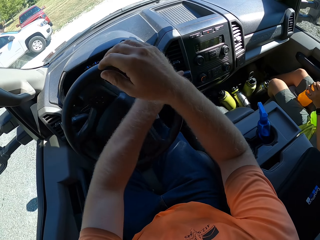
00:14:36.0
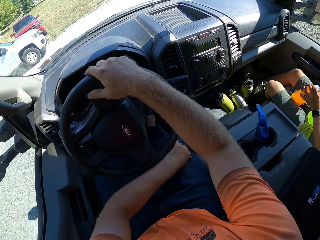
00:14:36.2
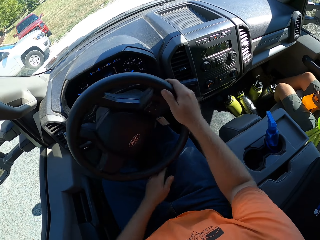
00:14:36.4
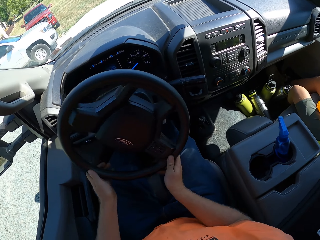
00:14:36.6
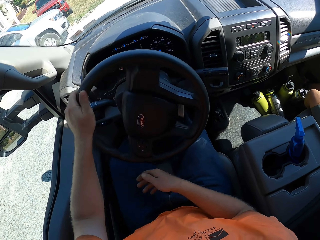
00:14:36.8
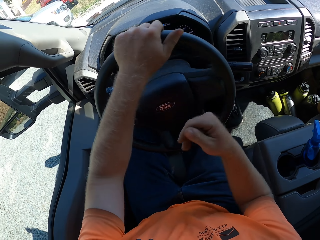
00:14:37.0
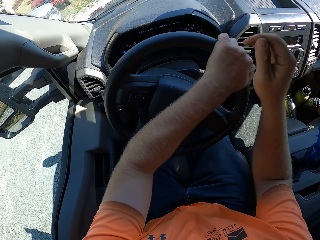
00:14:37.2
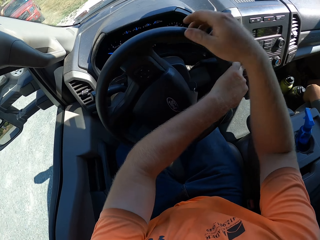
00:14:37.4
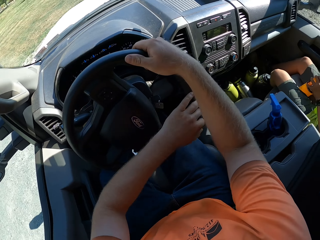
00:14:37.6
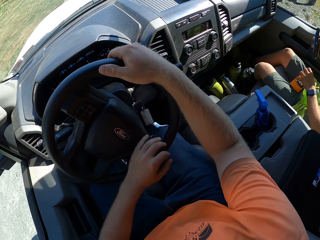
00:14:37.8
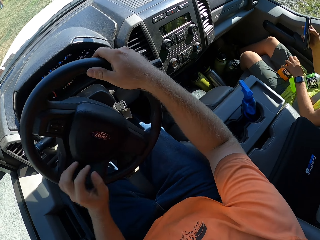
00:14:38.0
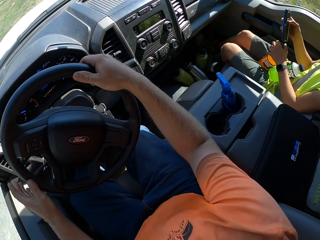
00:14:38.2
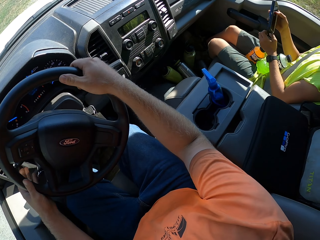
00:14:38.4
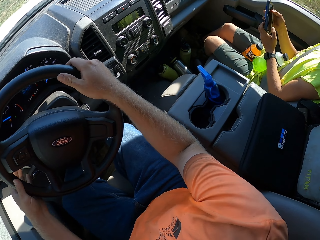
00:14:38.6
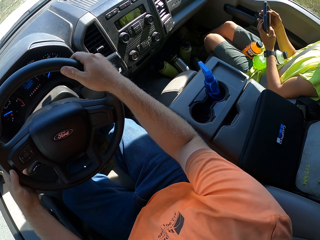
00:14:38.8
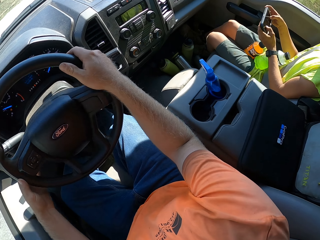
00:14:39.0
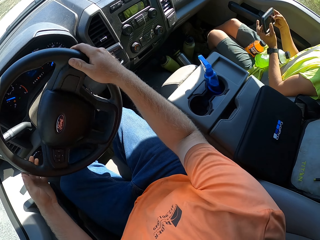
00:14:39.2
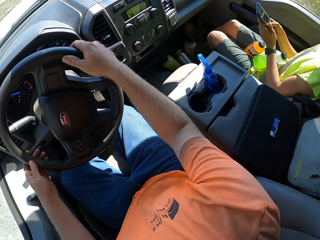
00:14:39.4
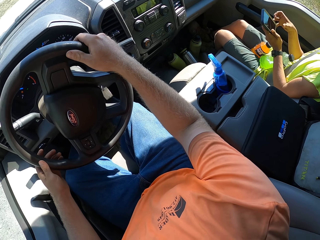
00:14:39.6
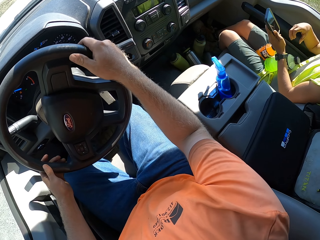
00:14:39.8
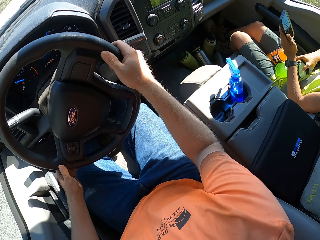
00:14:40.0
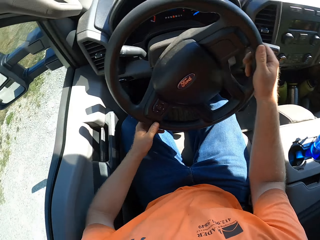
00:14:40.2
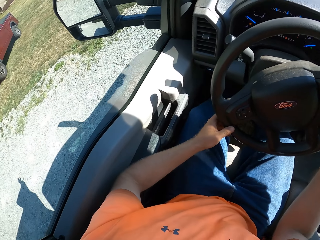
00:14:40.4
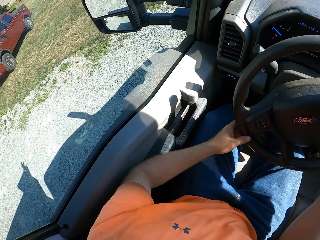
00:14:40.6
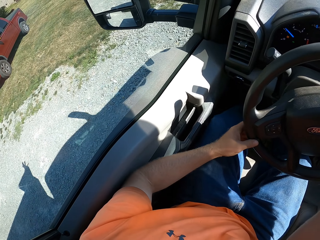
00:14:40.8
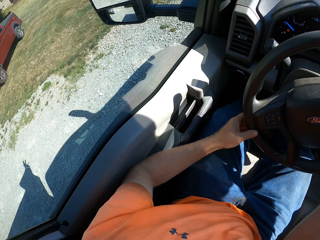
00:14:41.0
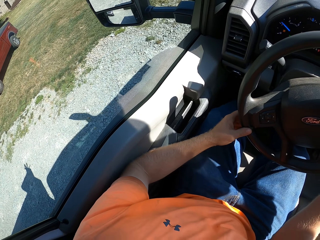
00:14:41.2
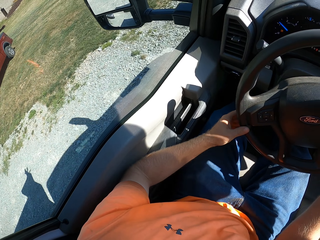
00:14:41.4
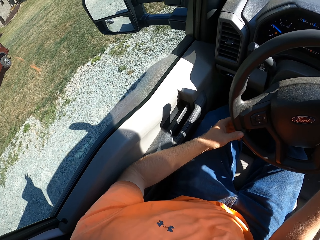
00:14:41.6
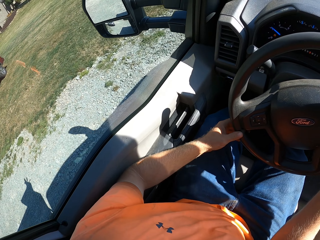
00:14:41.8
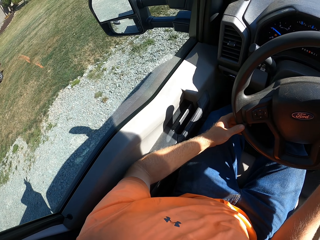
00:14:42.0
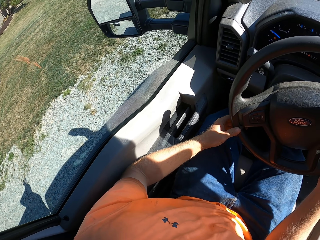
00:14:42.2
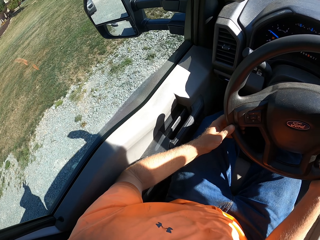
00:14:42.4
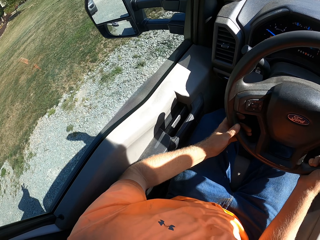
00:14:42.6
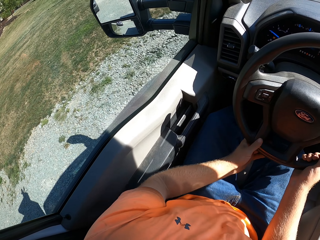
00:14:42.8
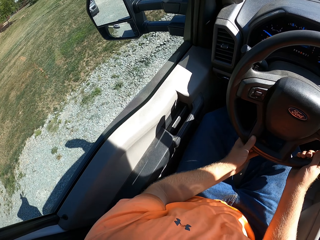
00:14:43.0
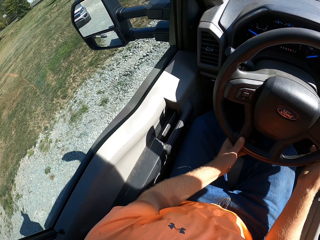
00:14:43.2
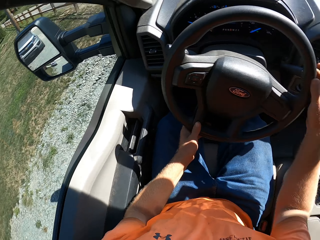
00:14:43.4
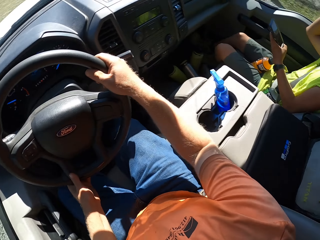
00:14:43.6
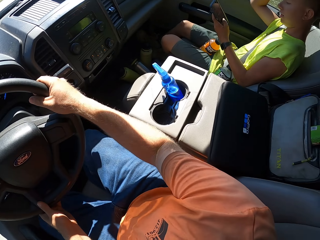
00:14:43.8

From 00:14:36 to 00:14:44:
A boy holds a bottle. The boy operates a mobile phone in his hands.

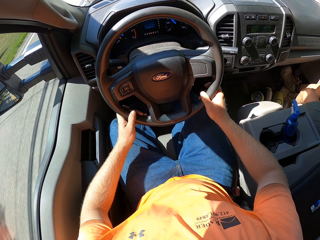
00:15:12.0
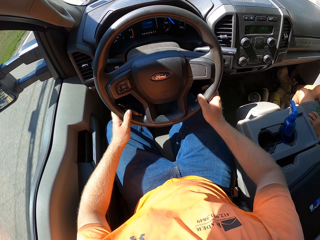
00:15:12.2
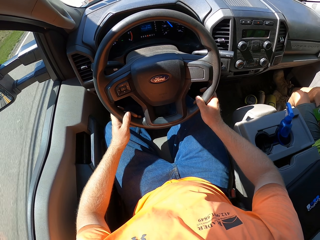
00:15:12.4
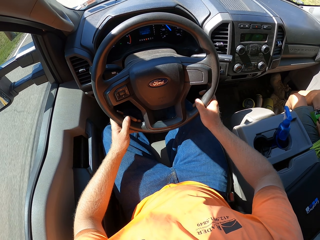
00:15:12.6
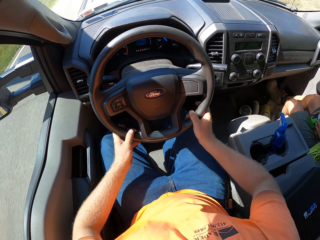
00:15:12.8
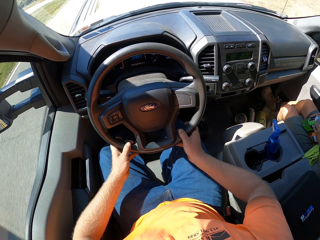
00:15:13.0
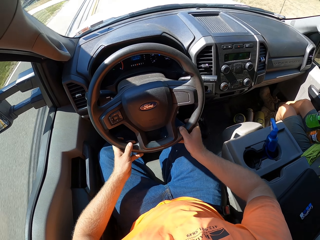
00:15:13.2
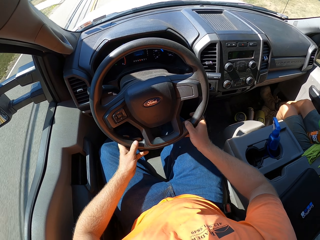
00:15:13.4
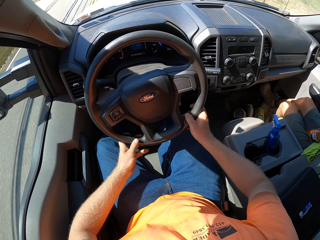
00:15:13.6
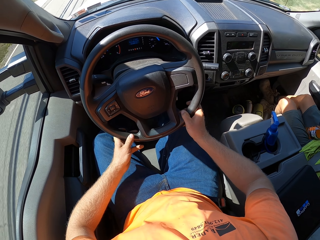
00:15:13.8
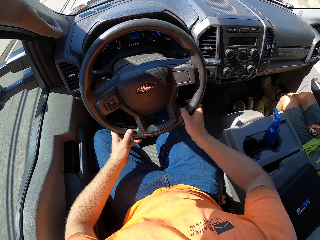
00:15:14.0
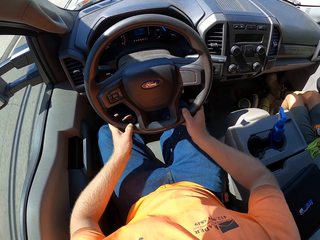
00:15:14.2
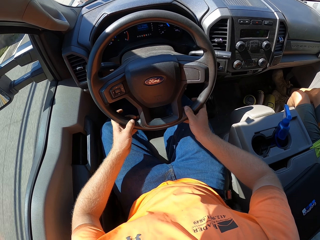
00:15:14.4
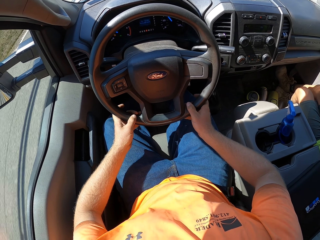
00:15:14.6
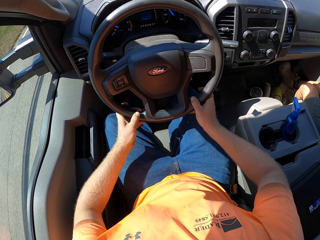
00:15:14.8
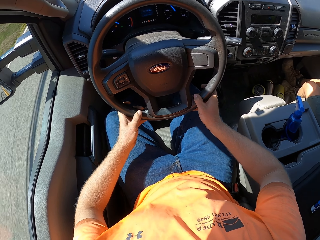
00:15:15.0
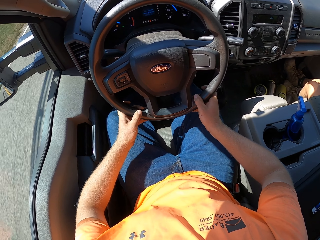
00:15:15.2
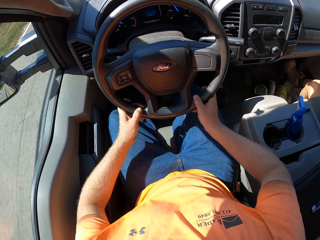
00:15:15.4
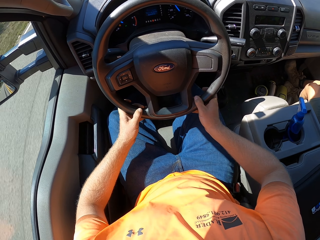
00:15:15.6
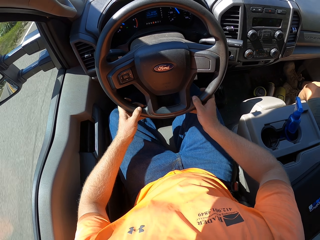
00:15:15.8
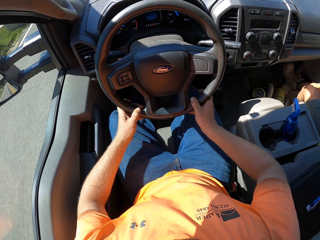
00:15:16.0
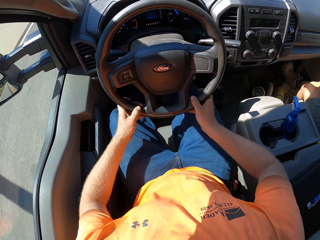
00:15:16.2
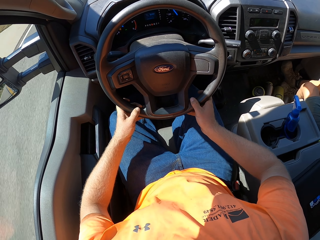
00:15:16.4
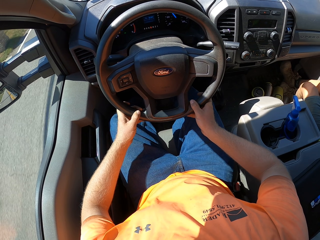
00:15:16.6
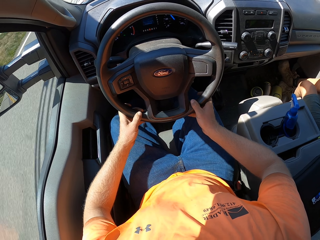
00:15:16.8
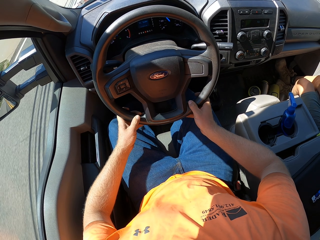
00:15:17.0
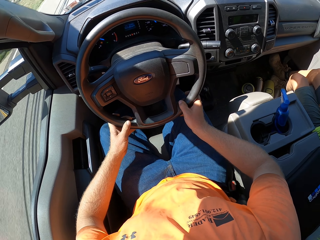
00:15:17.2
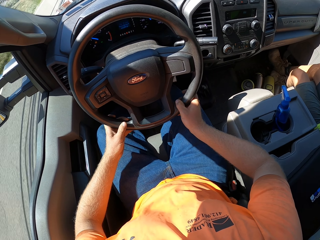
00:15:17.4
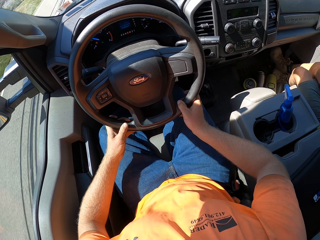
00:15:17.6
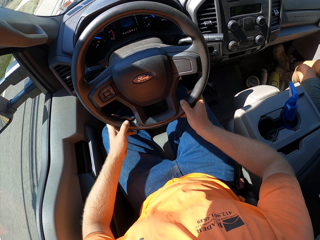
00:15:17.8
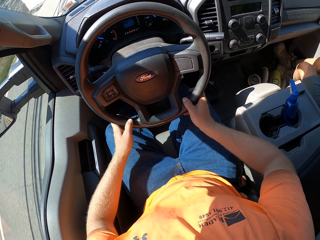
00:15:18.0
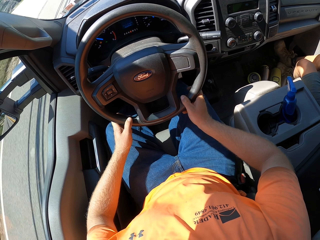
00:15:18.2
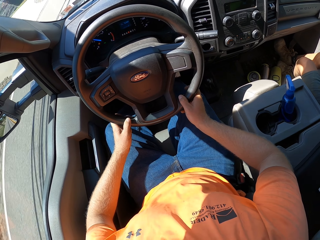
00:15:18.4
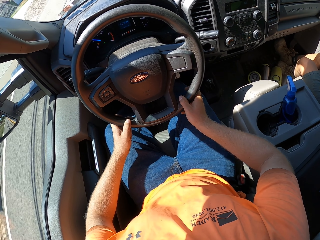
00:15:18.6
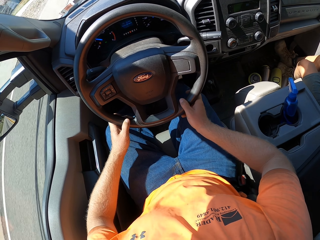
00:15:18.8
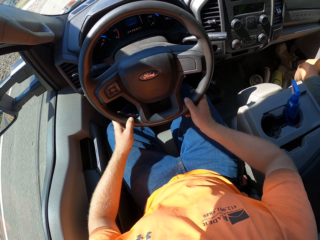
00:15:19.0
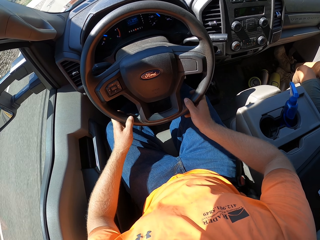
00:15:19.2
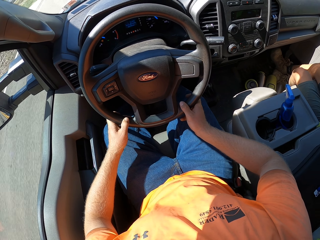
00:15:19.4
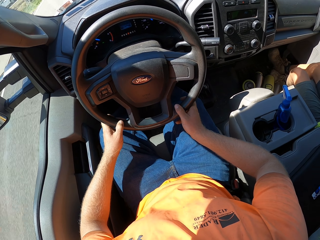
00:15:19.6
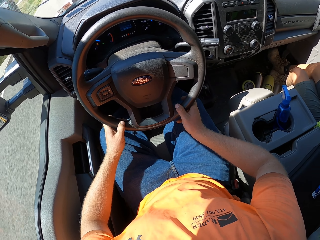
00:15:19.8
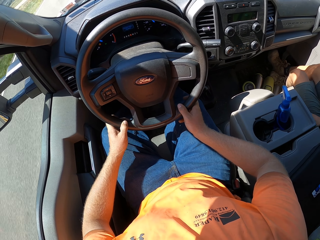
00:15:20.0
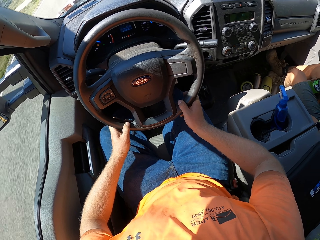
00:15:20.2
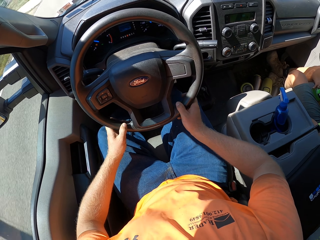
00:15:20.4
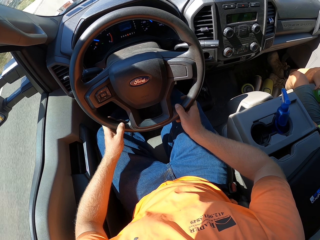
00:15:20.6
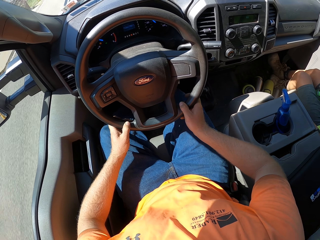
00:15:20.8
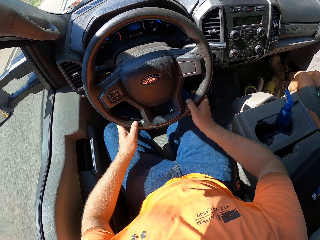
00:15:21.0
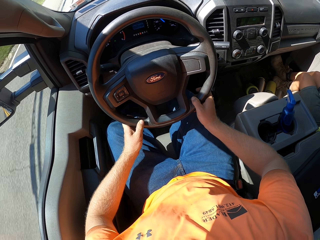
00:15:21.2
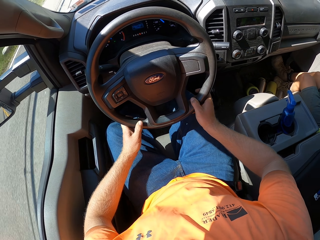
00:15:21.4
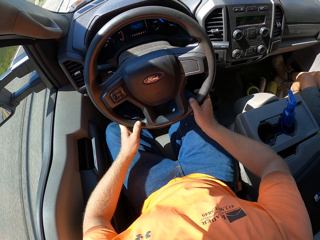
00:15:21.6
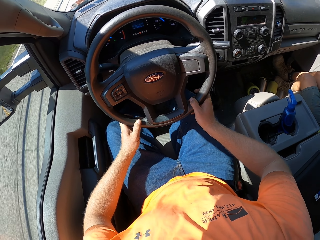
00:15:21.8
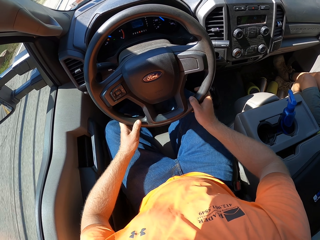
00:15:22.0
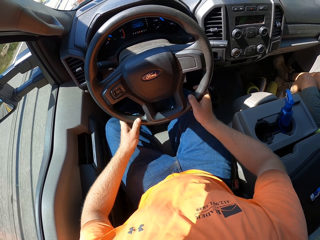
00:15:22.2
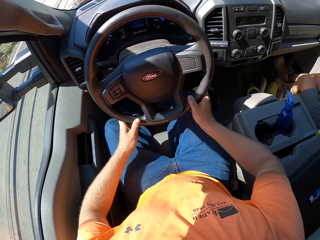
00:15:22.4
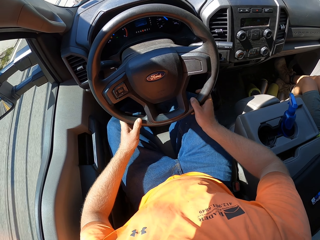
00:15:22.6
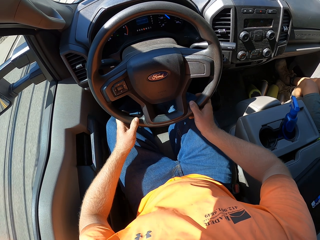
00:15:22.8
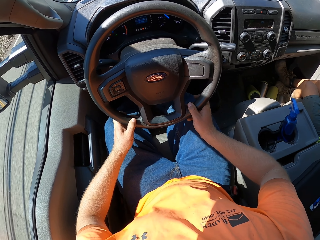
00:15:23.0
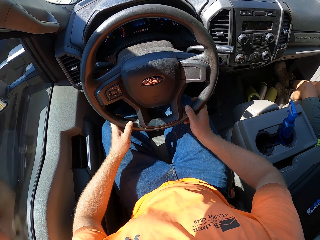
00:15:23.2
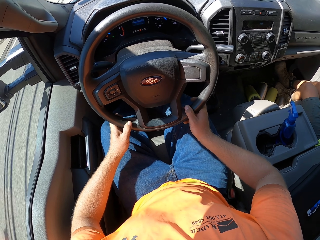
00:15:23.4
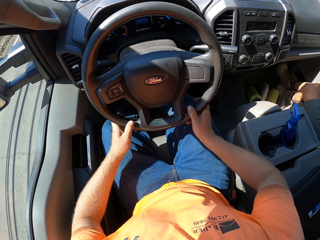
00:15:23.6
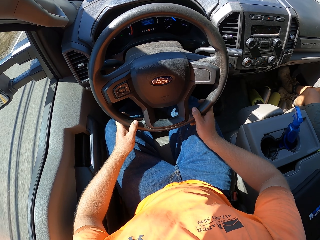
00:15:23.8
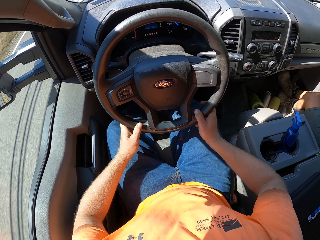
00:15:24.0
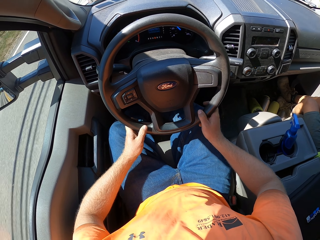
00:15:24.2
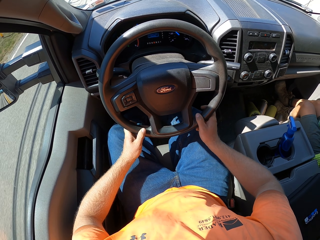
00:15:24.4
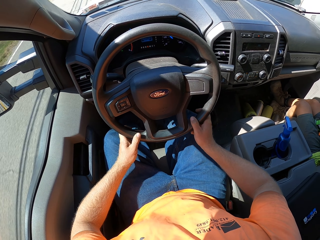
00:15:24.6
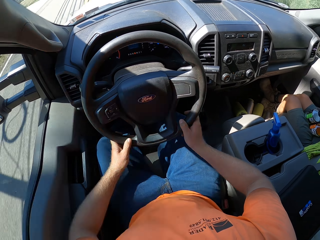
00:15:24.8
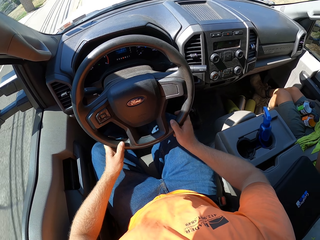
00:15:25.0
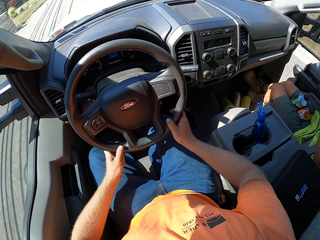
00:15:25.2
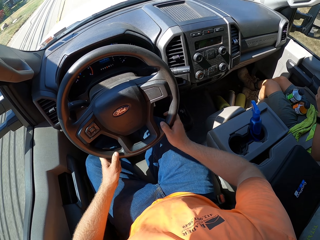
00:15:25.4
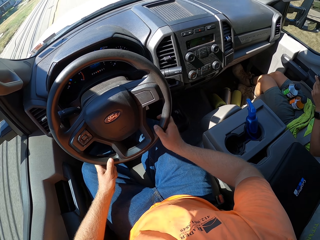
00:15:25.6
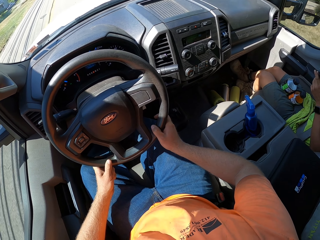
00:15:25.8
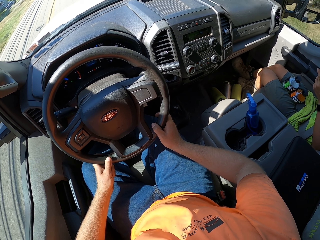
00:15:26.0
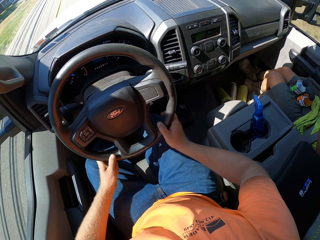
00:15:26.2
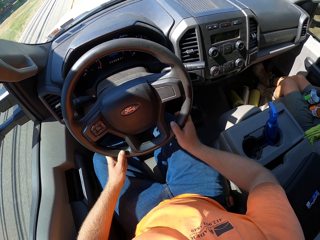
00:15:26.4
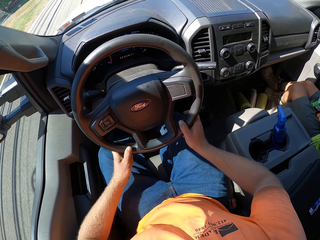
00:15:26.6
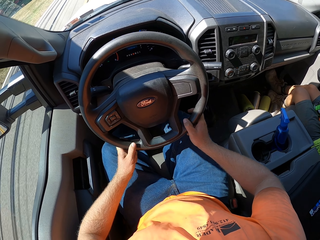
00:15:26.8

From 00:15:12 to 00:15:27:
A man picks up a bottle. The man operates a phone.
